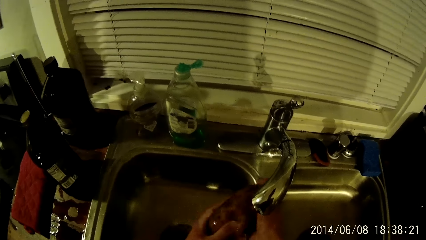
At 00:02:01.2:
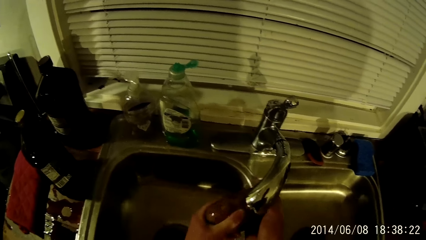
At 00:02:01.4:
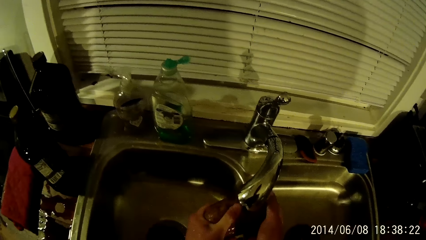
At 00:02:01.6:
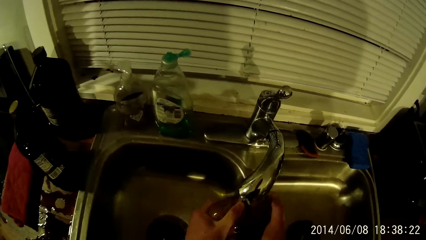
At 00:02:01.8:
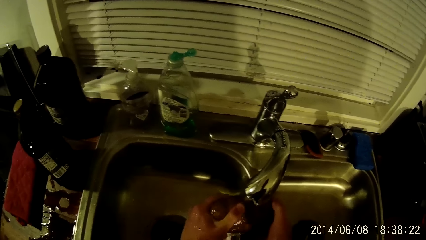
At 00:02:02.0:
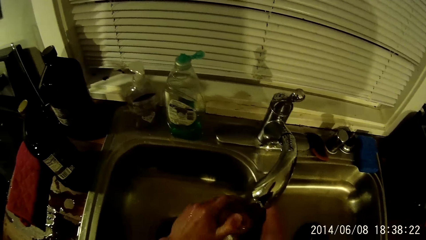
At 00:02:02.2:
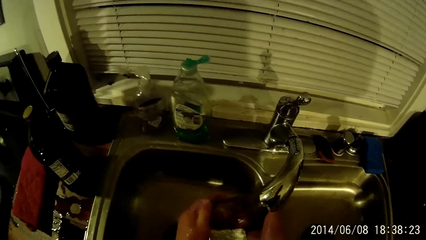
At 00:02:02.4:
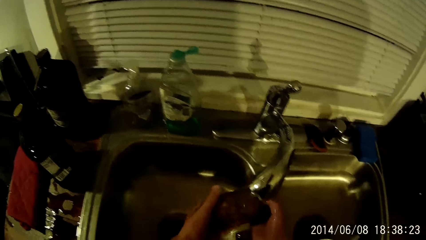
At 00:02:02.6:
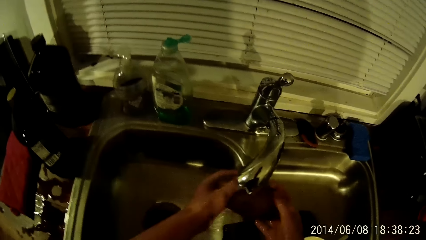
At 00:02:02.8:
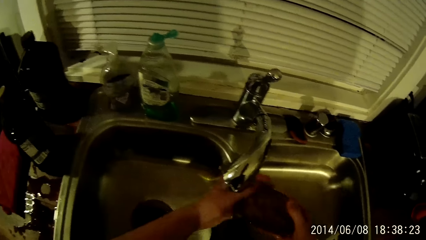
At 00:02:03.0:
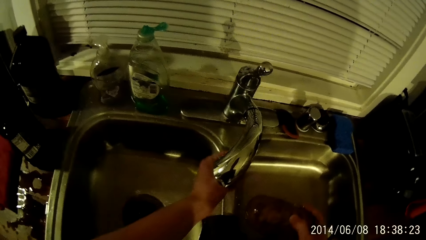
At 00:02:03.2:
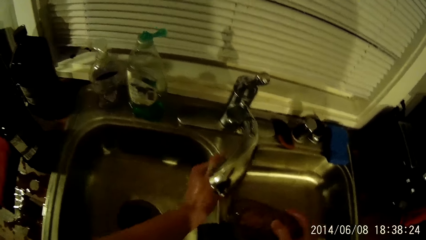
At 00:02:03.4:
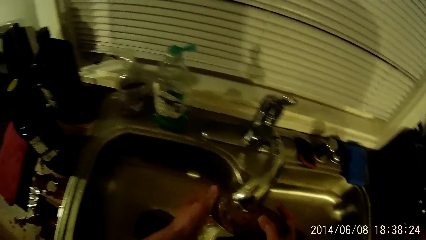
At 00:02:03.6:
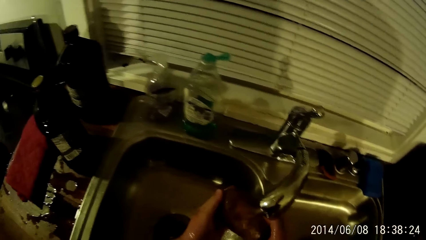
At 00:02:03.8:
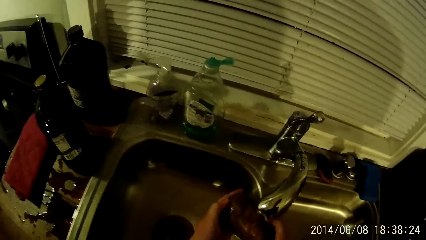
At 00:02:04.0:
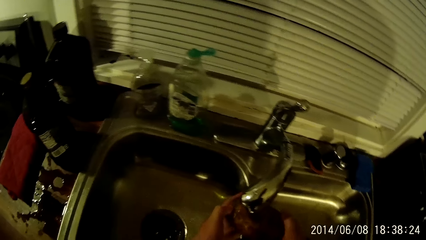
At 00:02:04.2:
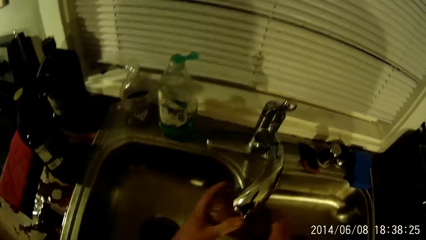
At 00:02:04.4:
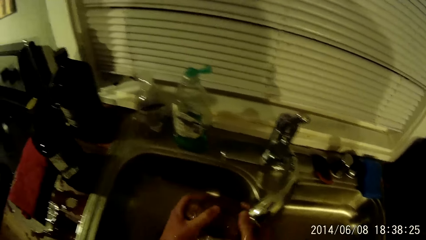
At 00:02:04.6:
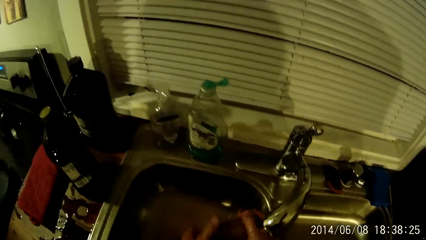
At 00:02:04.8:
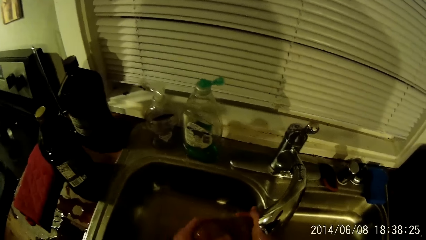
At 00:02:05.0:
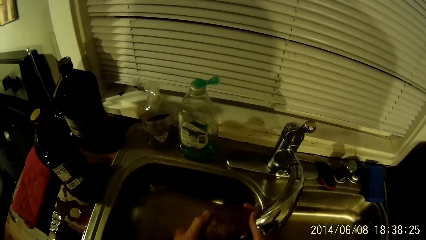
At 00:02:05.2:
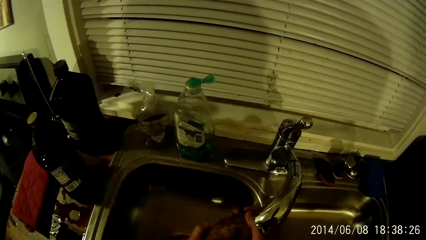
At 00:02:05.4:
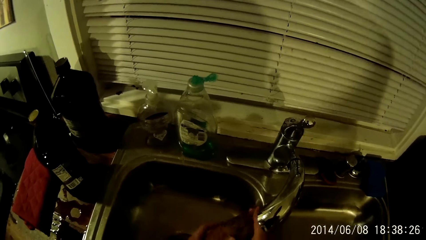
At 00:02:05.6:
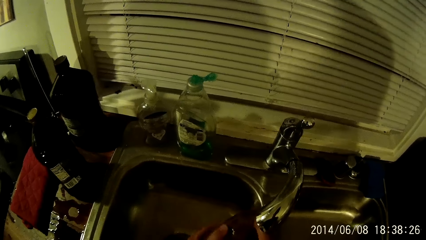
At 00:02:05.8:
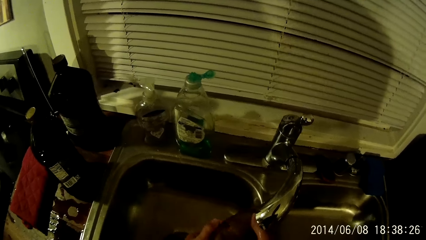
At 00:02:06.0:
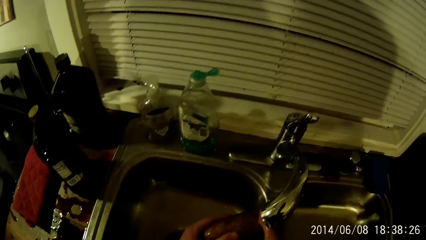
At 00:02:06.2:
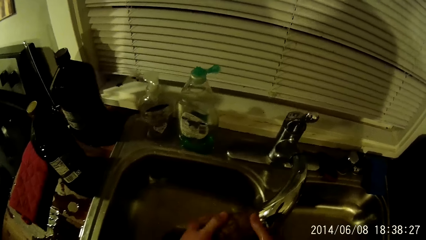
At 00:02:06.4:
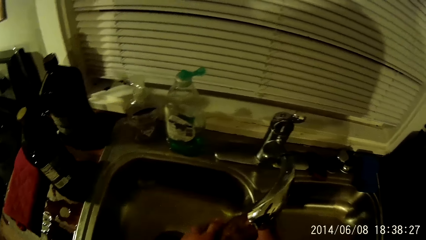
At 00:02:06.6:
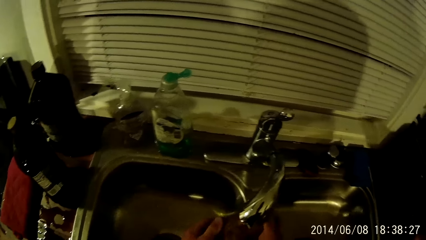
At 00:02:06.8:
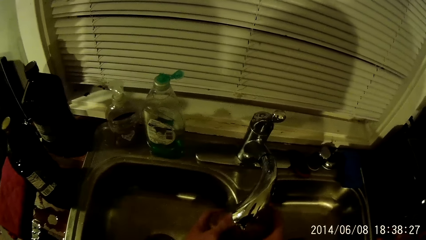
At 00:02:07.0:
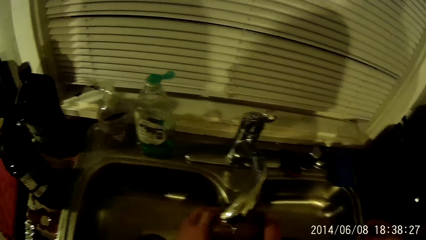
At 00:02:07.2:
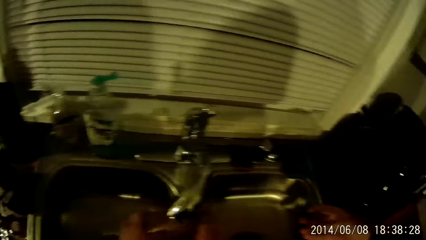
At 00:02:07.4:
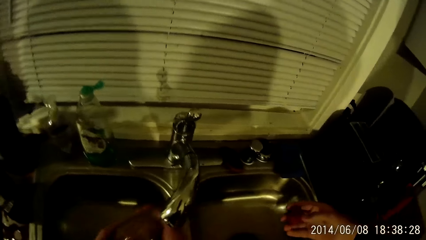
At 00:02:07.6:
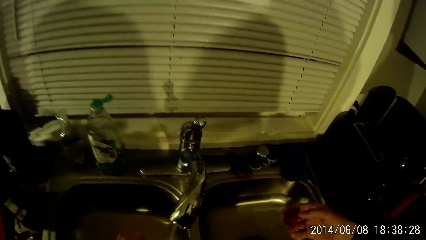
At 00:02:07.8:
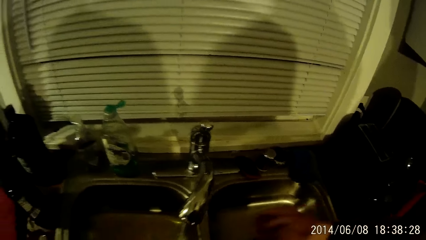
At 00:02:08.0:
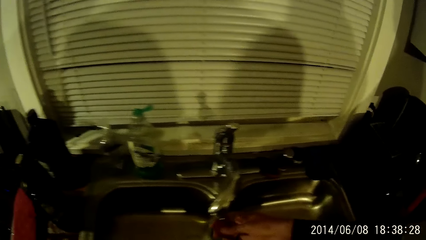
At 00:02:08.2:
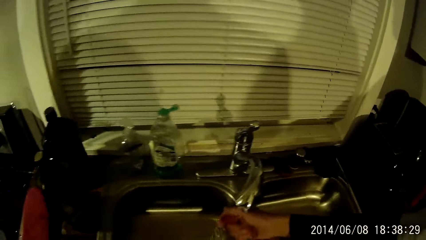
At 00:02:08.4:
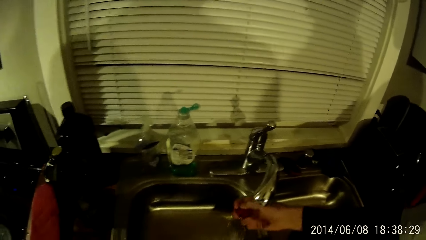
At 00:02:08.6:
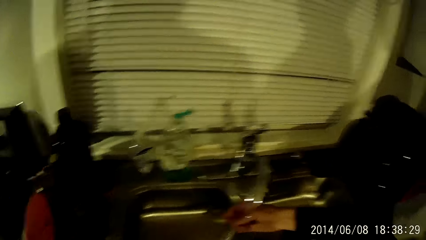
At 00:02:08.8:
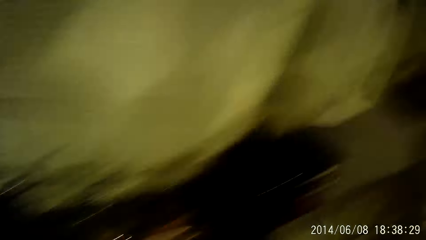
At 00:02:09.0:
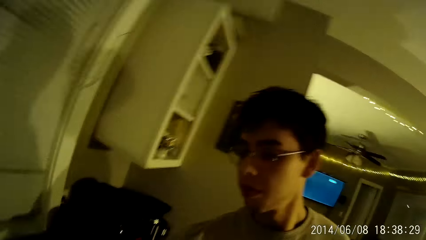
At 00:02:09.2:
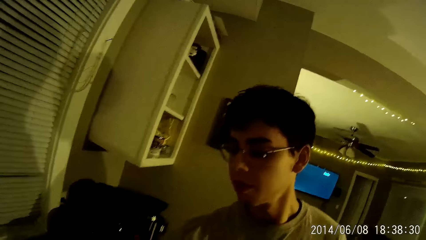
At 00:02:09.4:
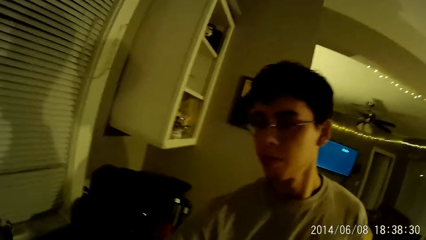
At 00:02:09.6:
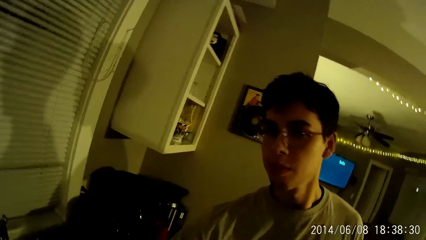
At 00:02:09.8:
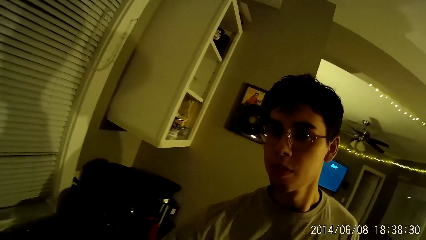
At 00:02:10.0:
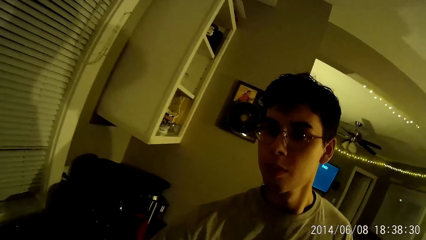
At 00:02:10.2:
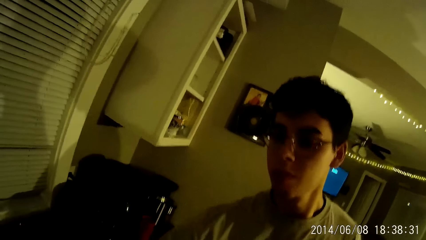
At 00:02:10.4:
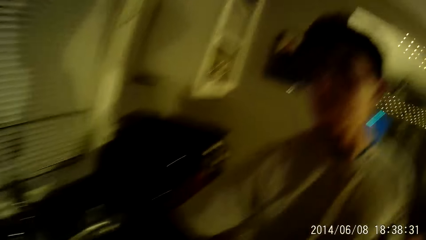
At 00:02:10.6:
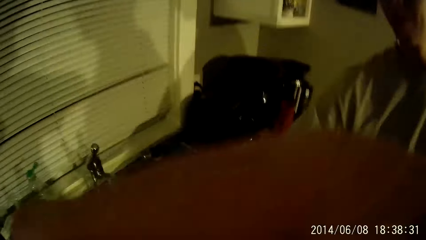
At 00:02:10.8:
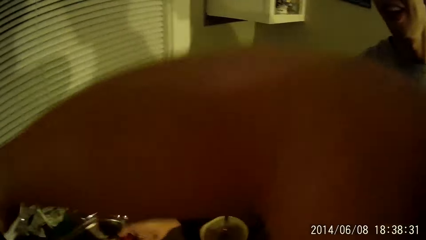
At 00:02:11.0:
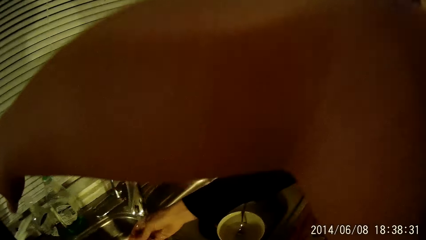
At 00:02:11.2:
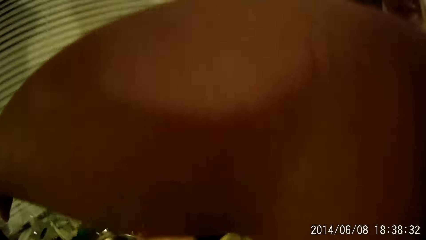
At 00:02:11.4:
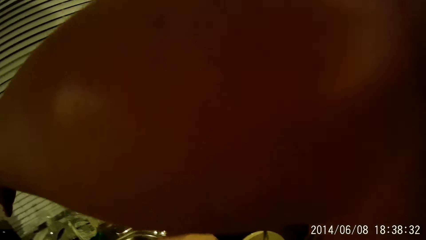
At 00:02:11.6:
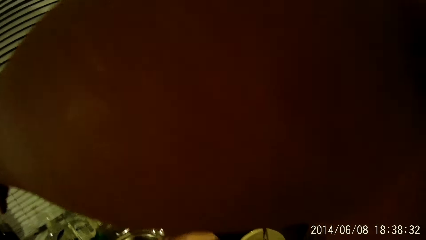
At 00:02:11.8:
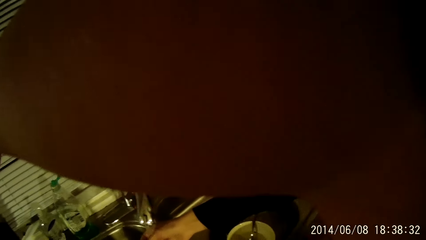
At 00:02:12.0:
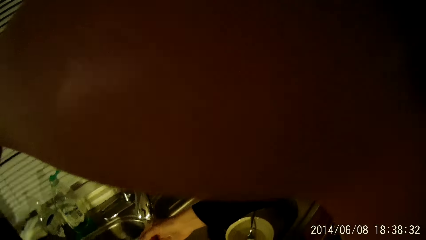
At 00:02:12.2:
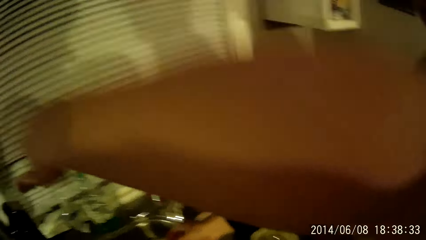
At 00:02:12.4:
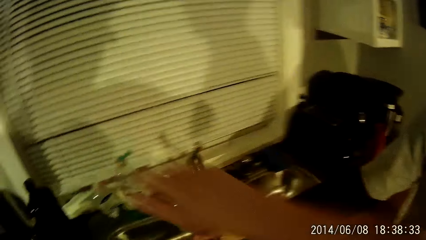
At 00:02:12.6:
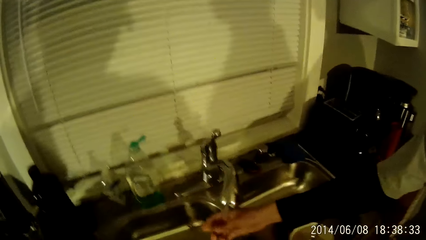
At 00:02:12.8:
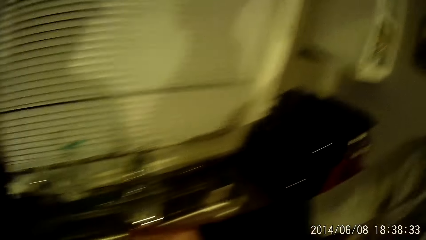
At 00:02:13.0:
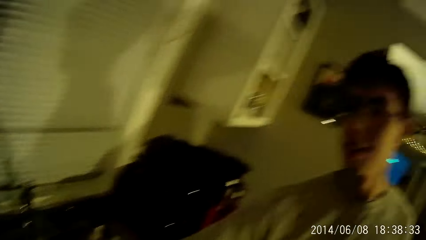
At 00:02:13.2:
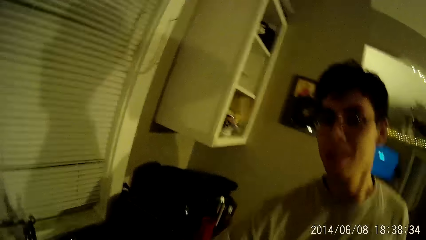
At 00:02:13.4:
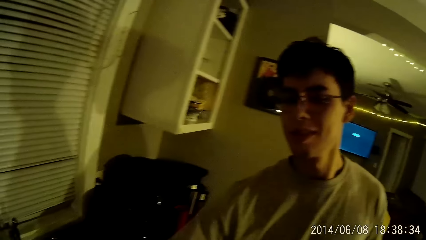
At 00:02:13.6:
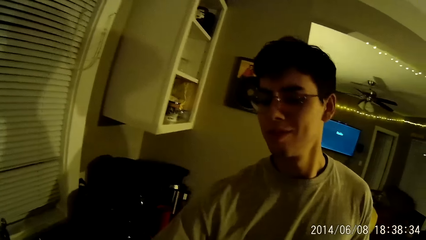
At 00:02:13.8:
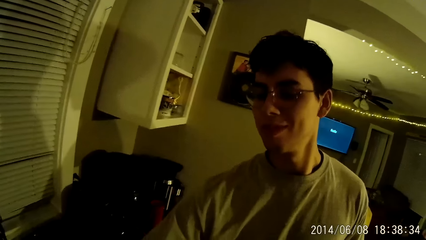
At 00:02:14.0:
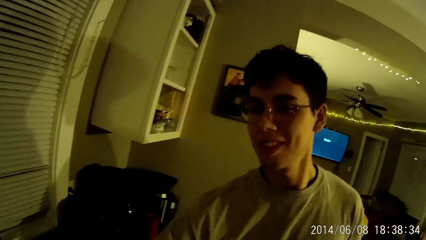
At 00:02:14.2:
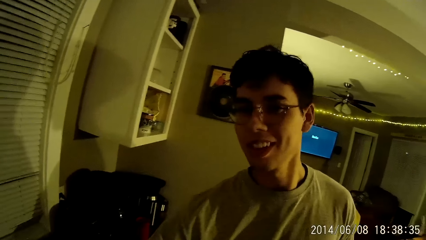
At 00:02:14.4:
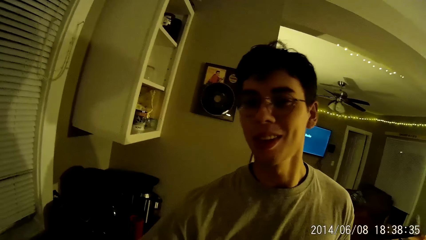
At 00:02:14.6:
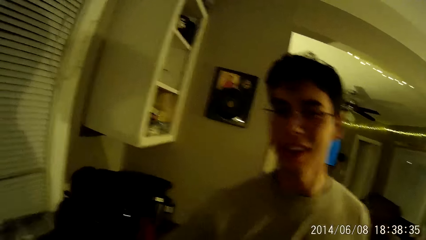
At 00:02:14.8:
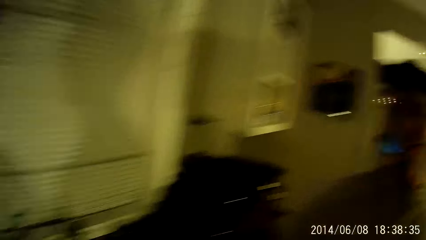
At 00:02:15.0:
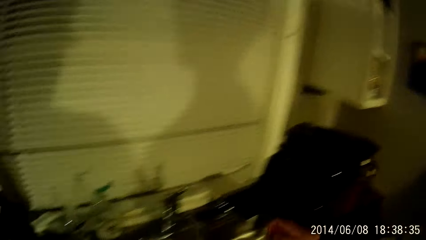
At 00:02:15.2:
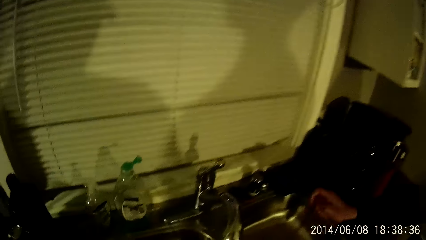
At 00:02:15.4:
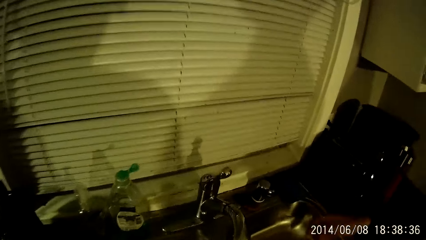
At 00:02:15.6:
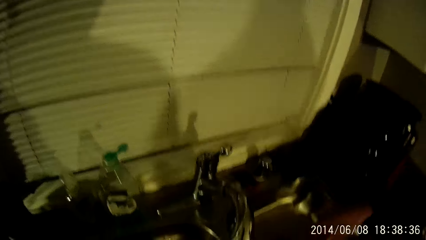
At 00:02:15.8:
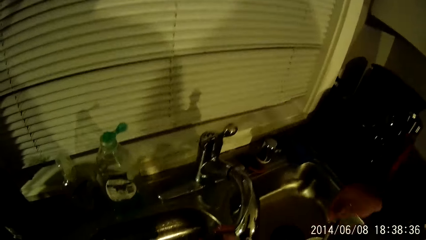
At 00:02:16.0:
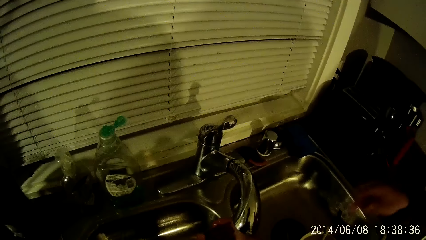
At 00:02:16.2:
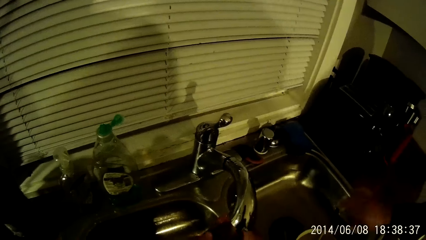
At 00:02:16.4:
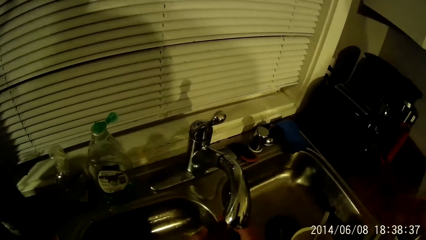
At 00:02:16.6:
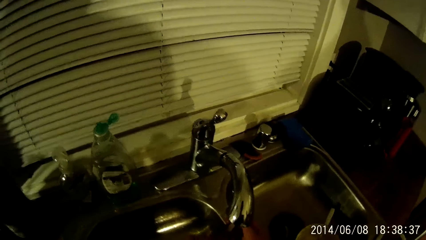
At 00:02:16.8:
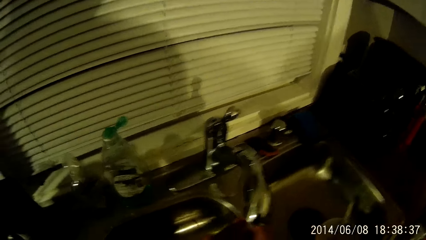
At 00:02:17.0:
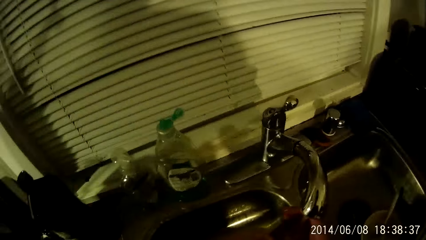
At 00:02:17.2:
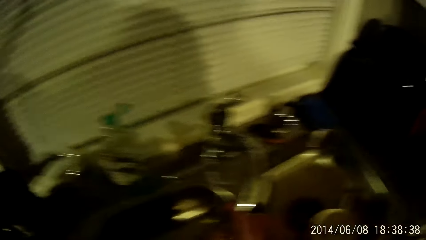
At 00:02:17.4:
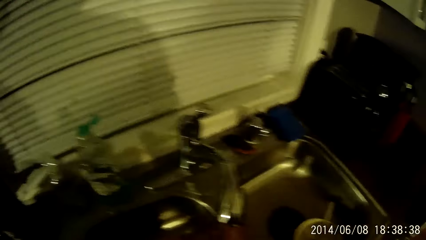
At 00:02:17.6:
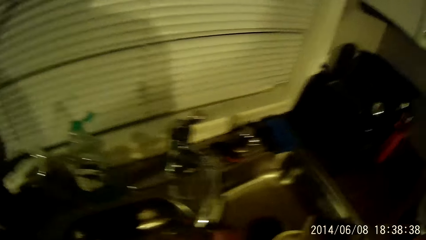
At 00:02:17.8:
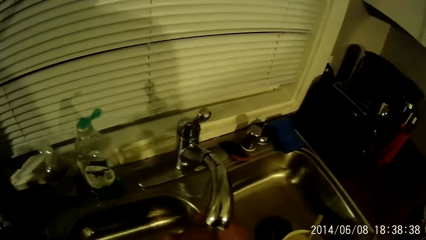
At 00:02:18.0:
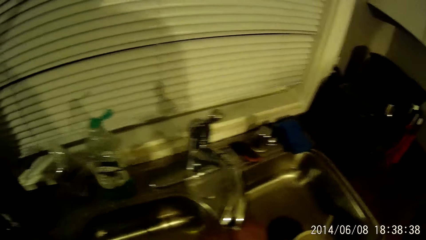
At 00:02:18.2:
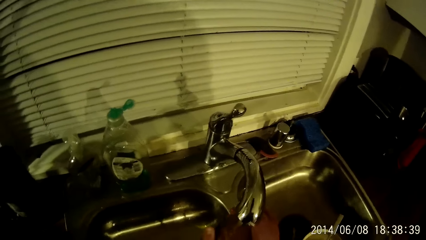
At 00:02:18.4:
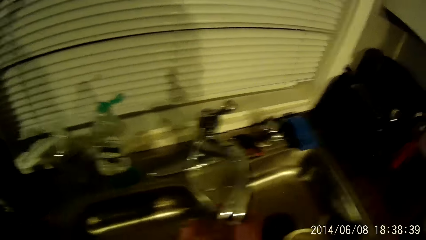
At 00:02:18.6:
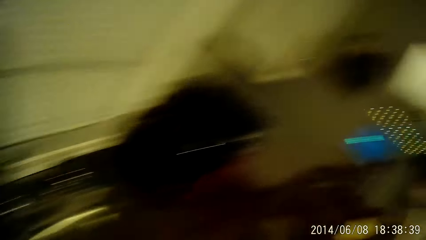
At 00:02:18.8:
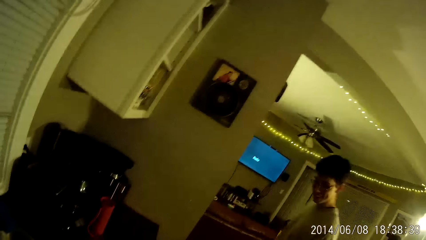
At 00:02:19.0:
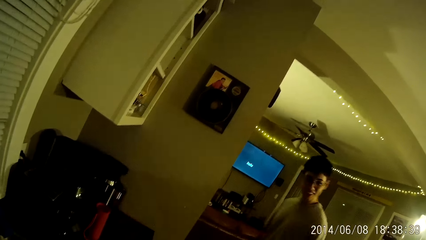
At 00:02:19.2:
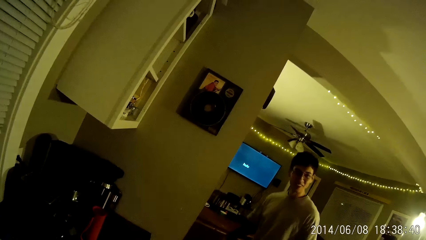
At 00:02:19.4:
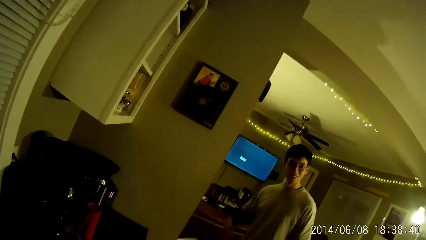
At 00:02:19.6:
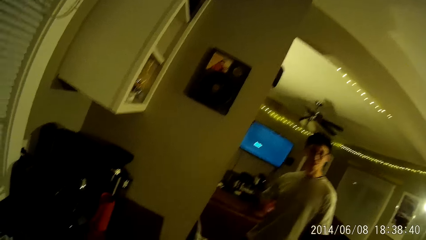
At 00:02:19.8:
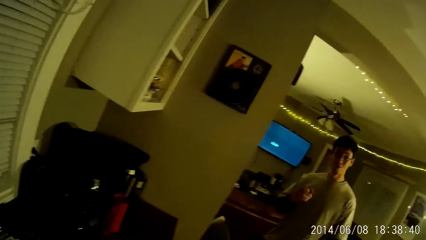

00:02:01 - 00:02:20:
The boy converses with the camera wearer. The boy washes a strawberry fruit in the kitchen sink with his right hand. The camera wearer converses with the boy.
